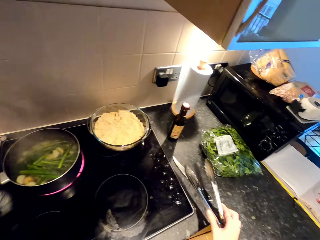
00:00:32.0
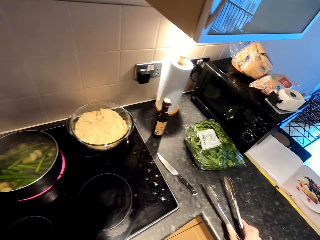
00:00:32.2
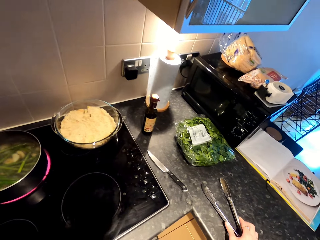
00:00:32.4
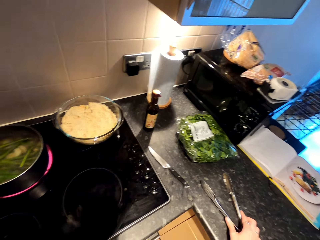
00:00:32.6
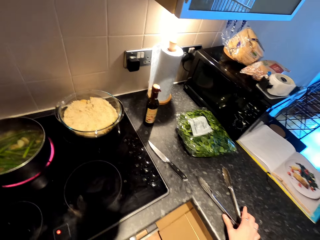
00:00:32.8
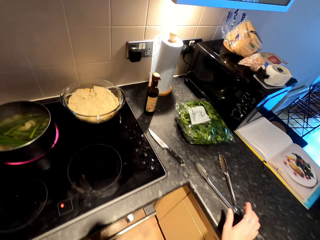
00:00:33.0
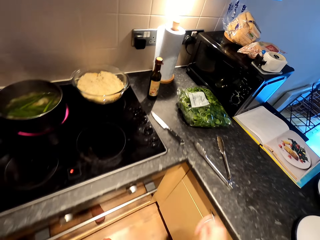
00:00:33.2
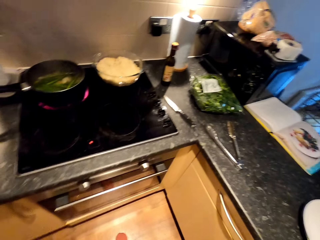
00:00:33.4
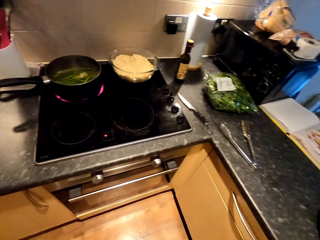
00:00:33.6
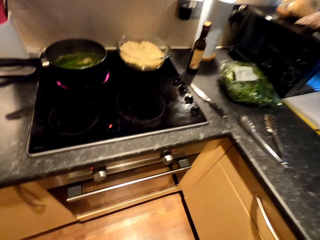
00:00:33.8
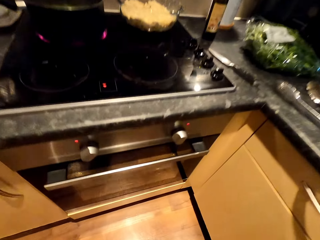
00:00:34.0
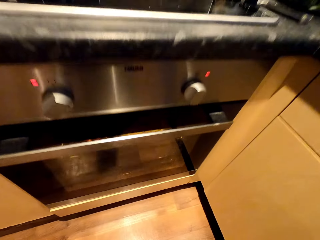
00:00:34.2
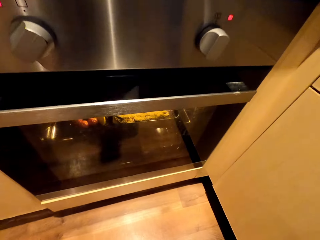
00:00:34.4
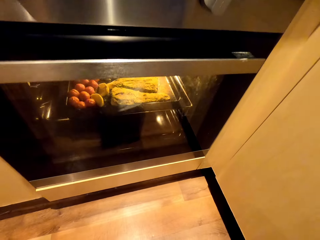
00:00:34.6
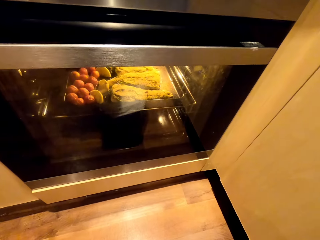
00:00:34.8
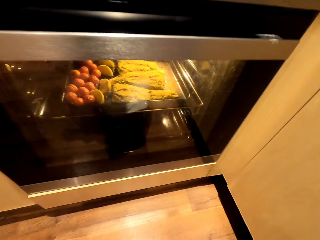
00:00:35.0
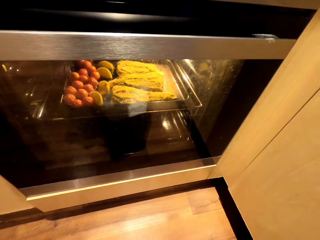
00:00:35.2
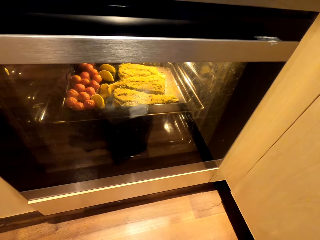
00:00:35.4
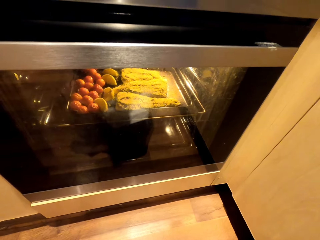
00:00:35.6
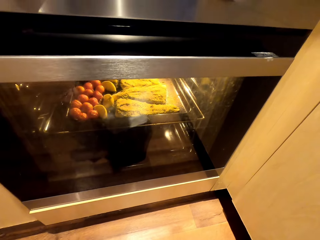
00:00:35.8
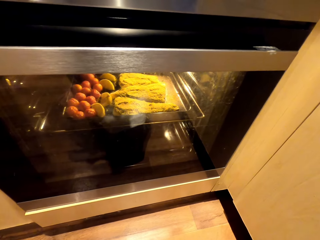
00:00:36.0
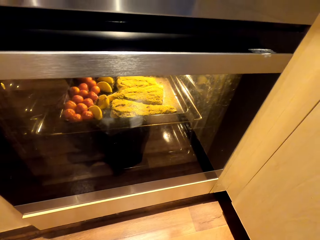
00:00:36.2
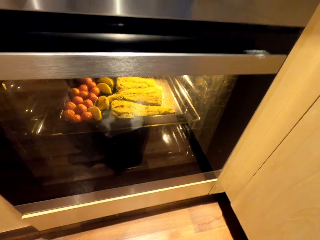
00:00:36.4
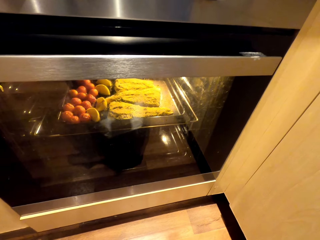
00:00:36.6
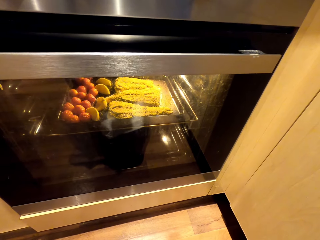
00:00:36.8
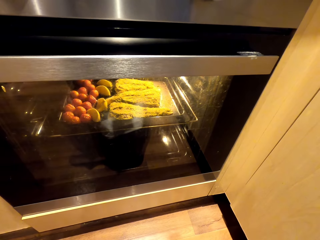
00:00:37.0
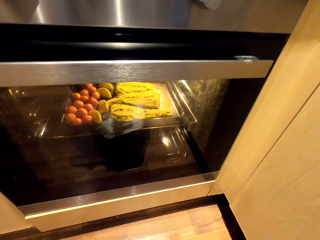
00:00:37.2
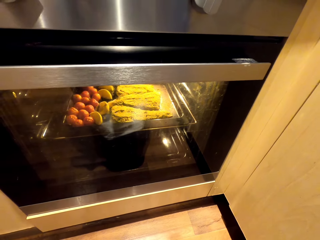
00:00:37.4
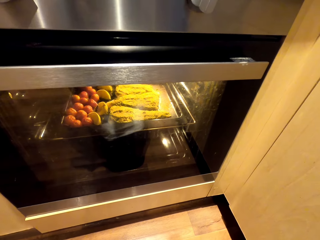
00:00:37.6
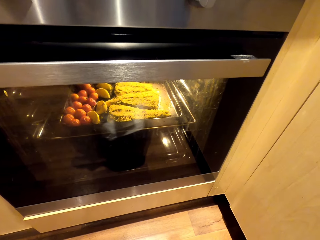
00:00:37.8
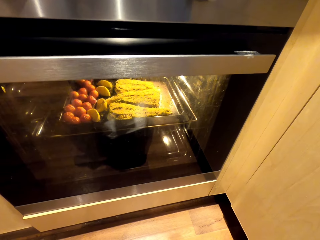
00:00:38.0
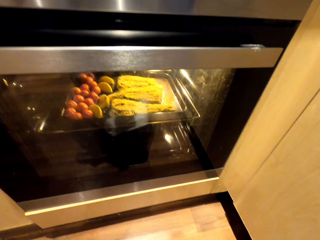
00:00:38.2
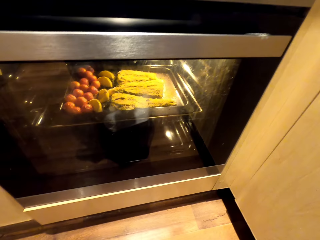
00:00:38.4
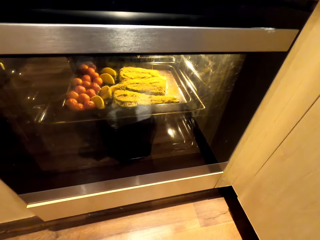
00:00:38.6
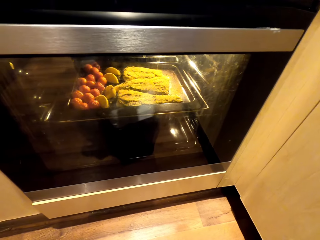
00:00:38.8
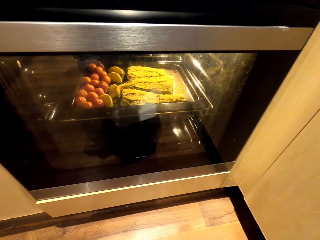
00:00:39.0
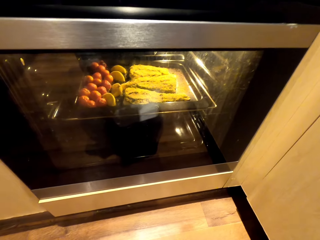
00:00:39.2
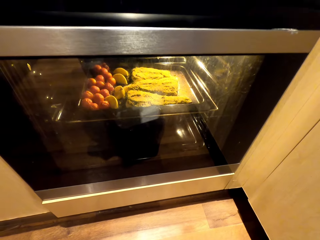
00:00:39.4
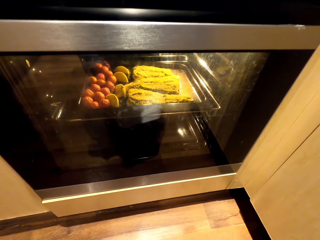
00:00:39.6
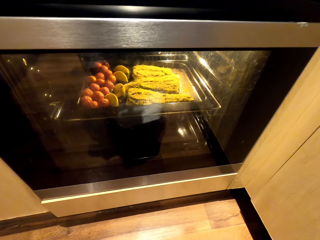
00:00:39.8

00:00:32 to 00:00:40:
The camera wearer places the tongs on the counter top. They check the cooker.

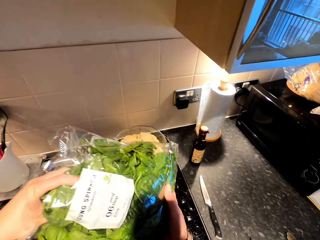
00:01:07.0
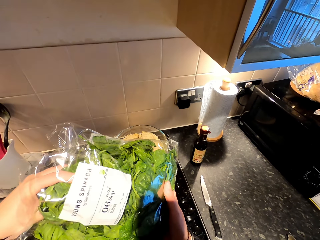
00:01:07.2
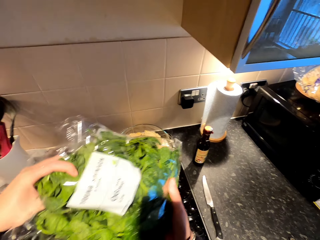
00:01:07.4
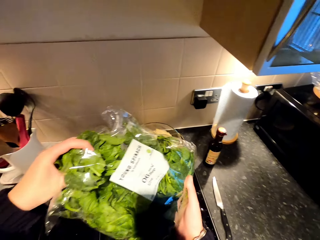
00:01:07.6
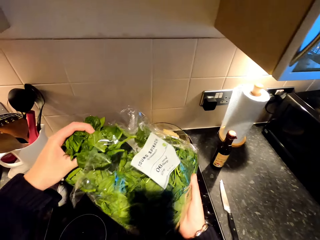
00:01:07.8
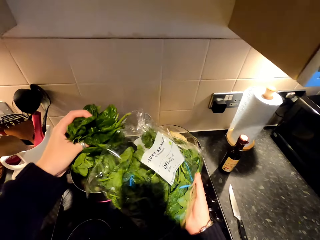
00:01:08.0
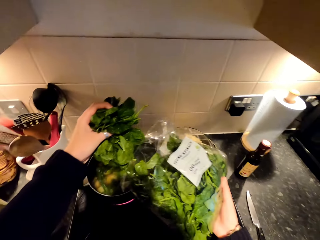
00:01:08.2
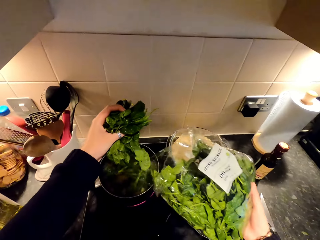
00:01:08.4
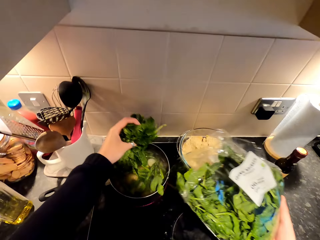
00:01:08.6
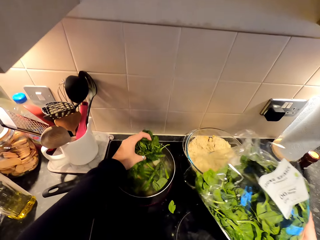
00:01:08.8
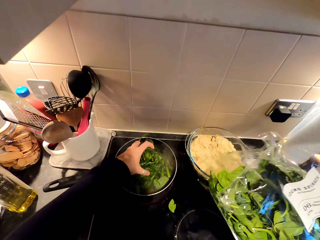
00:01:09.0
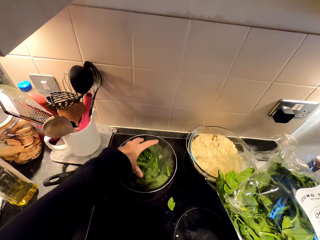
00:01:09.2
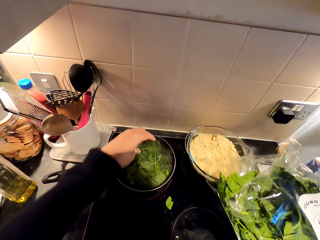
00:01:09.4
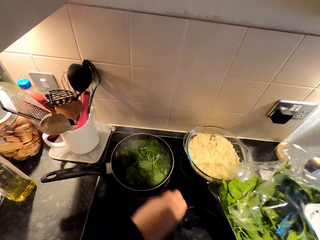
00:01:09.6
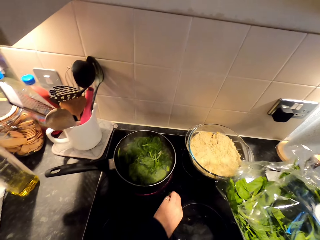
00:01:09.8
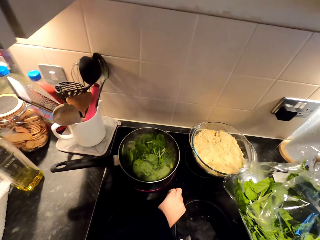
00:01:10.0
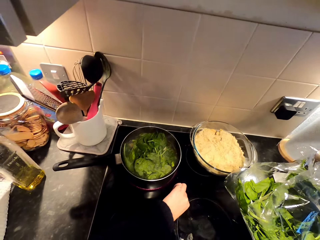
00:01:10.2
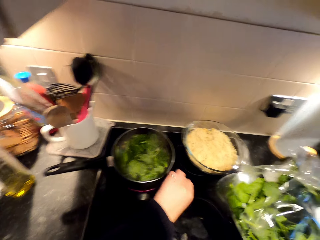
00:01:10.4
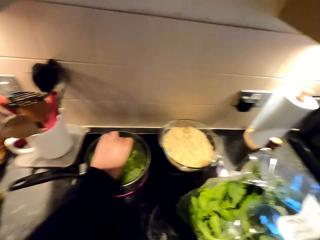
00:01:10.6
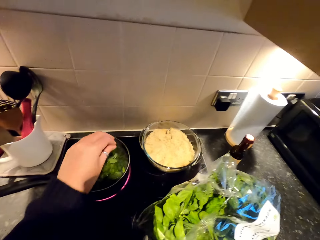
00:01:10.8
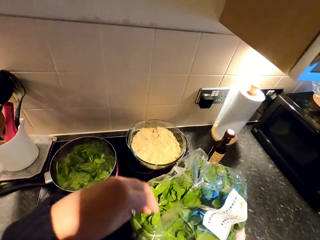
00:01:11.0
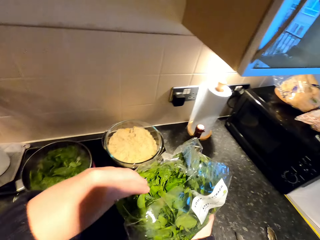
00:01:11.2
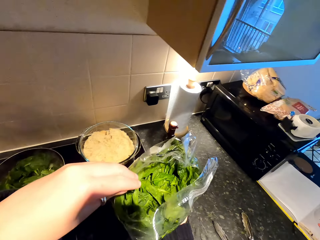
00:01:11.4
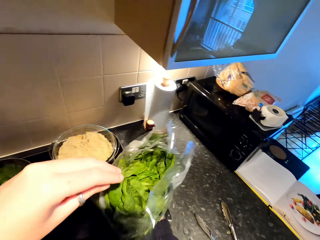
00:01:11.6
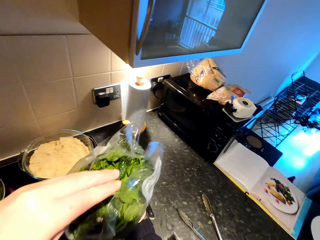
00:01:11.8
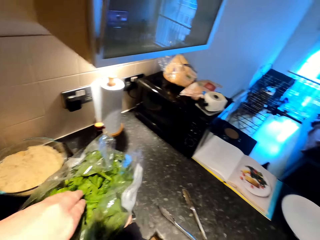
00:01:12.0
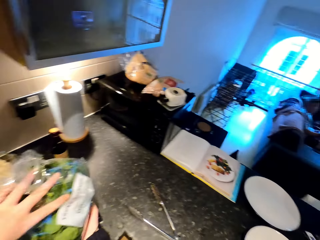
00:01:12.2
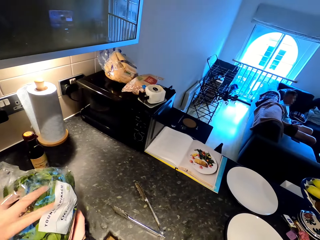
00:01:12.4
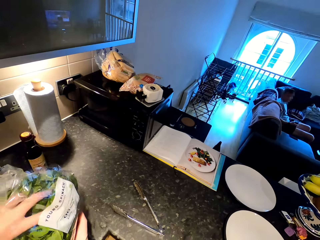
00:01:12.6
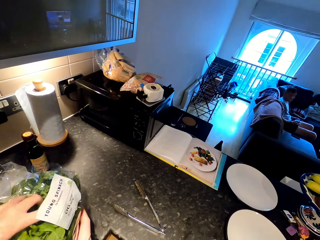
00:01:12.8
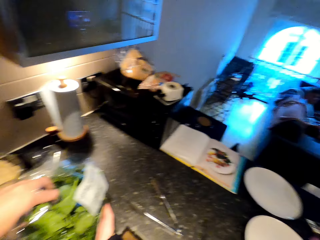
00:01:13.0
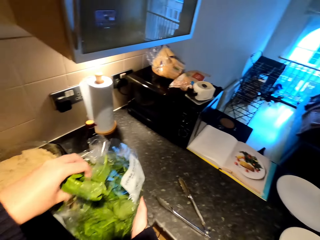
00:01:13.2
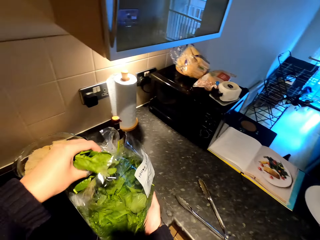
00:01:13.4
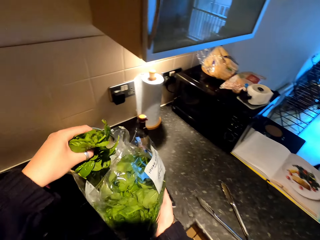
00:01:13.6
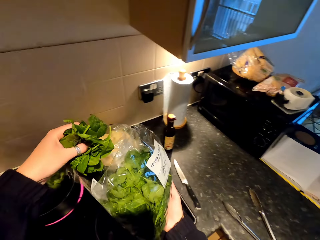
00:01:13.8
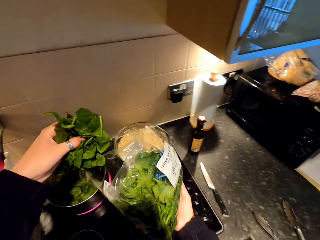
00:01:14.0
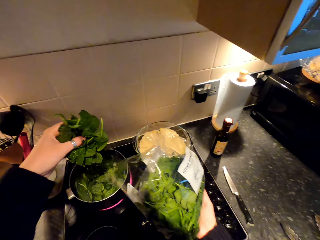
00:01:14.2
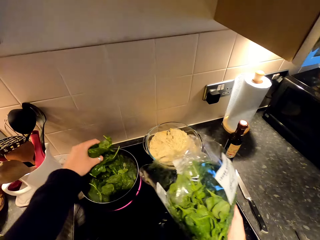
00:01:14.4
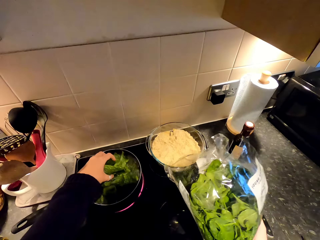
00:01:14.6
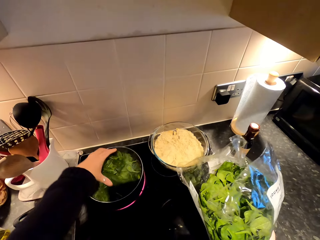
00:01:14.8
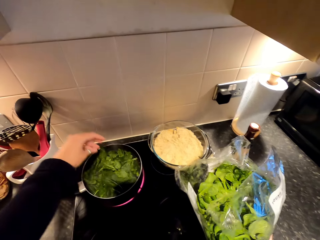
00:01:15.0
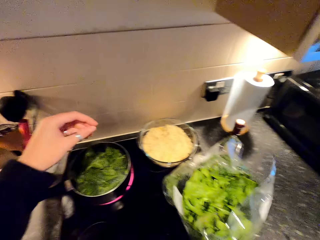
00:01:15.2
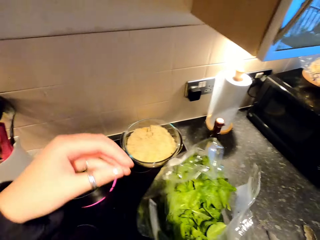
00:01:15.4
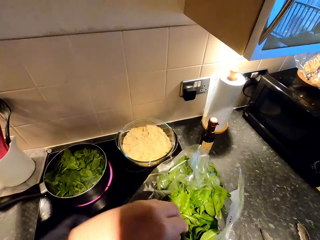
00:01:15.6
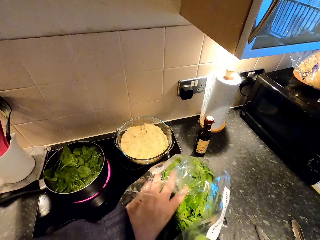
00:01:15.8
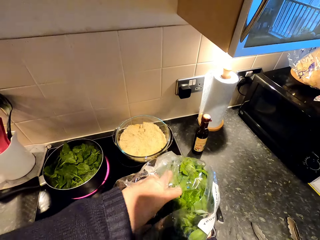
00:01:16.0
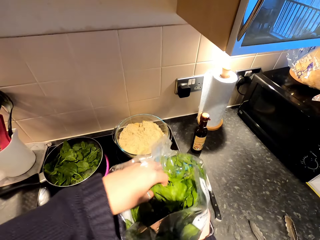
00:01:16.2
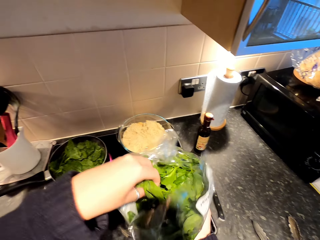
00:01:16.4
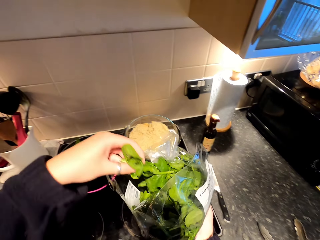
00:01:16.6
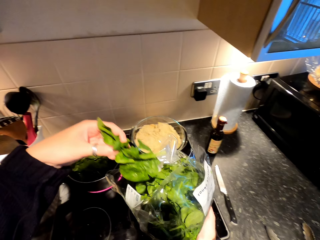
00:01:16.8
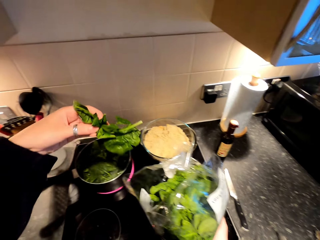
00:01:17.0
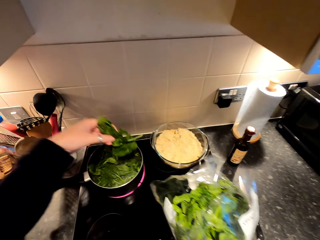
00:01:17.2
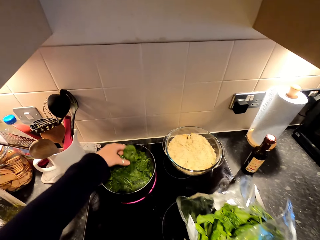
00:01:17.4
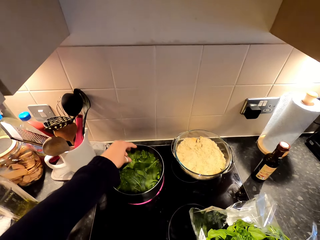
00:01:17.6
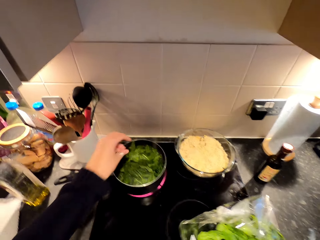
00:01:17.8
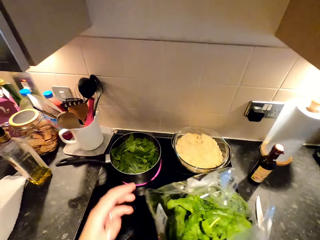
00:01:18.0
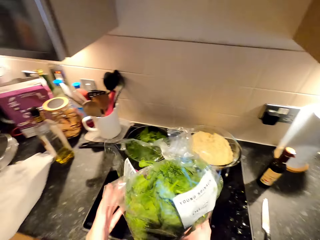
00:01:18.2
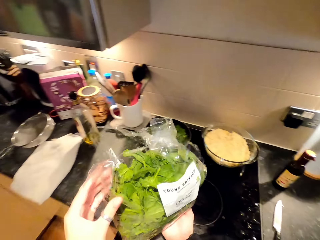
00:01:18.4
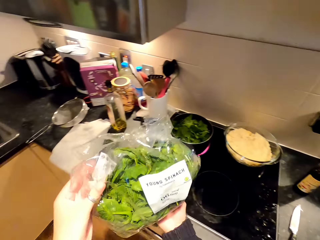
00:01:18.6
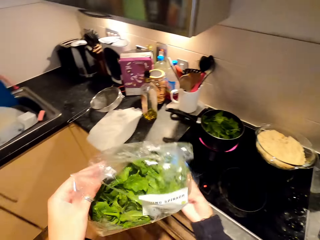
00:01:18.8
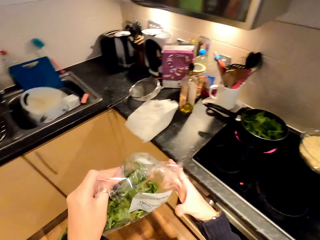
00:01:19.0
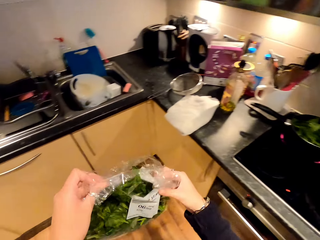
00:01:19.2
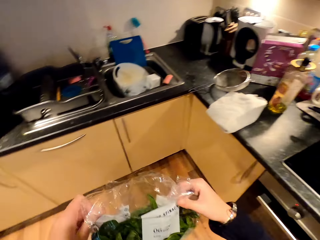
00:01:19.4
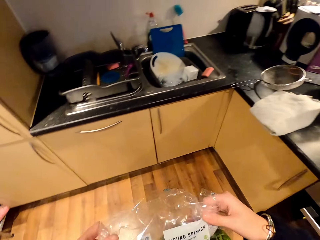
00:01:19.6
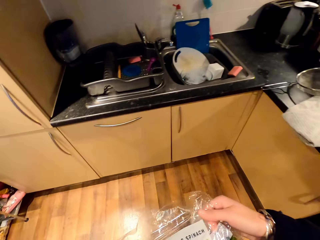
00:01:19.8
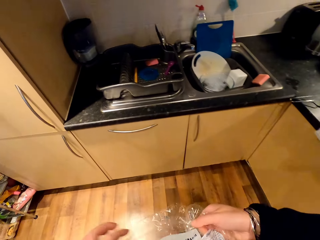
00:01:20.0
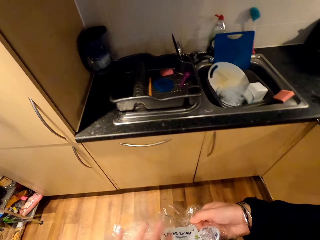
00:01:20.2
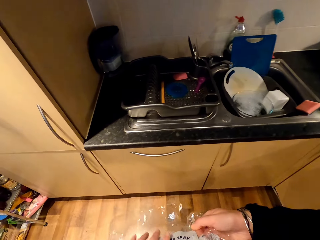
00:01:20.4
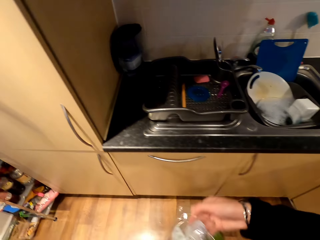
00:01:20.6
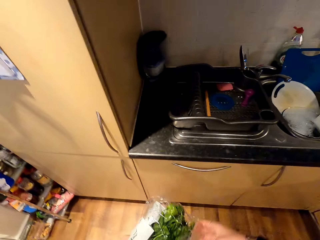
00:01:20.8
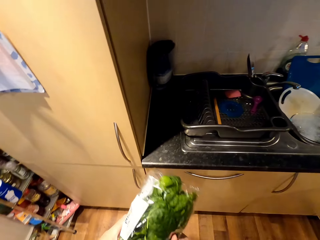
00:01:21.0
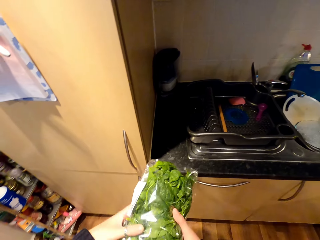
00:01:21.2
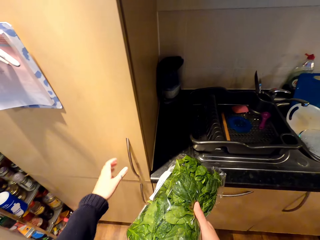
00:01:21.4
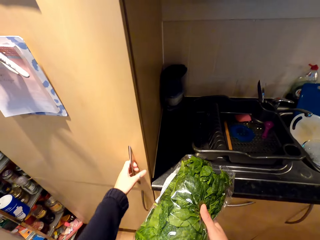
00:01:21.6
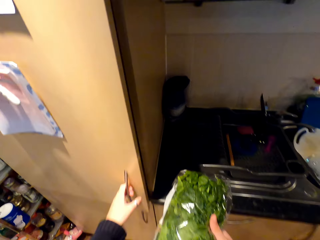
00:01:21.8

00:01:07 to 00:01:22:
The camera wearer picks the spinach from the bag. They drop the spinach in the cooking pot. They pick the spinach from the cabinet. A person converses with the camera wearer. The camera wearer puts the spinach on the cooking pot. They pick the spinach from the bag. They drop the spinach in the cooking pot. They pick the spinach from the bag. They drop the spinach in the cooking pot. They fold the bag of spinach with their hand. They walk around the kitchen.
